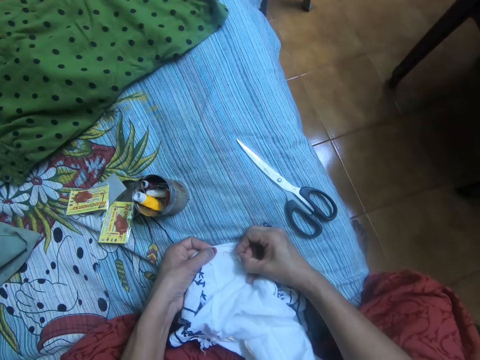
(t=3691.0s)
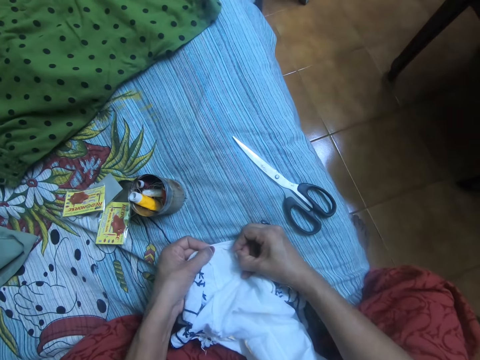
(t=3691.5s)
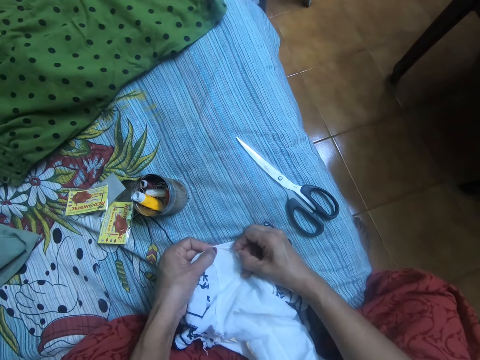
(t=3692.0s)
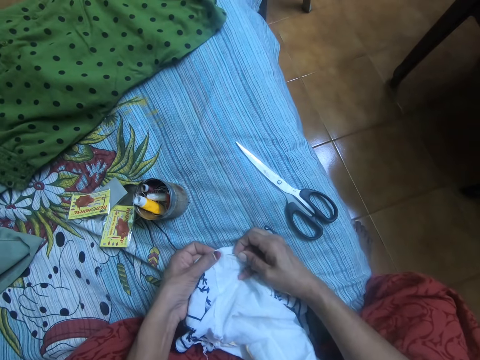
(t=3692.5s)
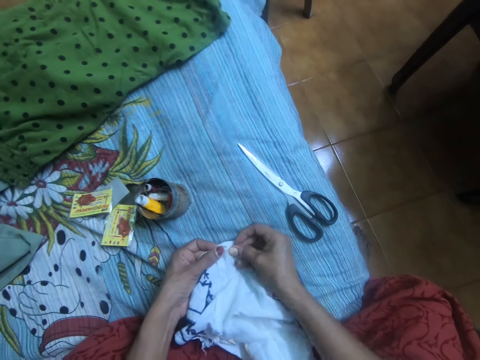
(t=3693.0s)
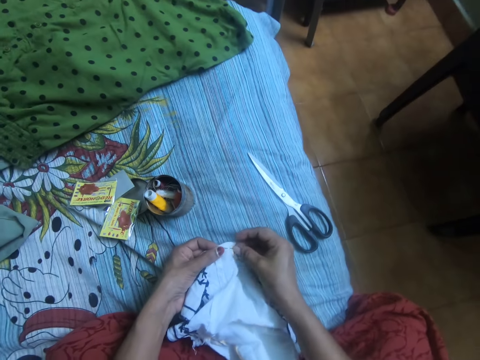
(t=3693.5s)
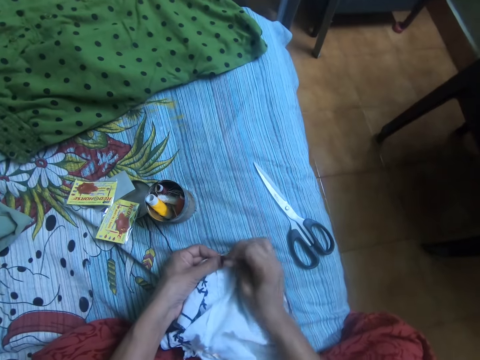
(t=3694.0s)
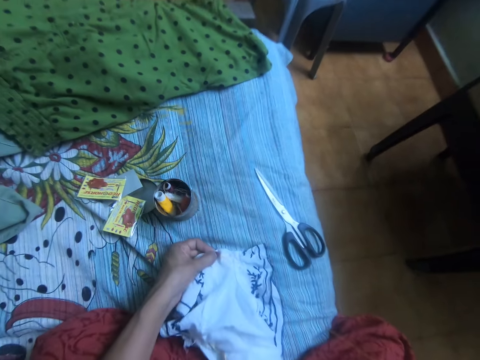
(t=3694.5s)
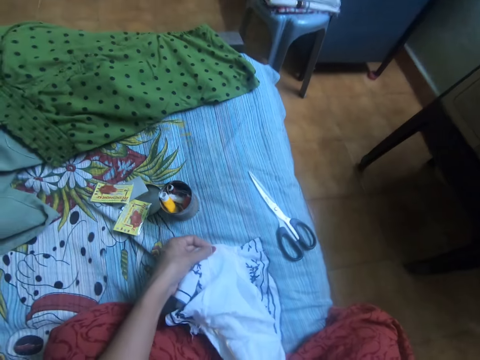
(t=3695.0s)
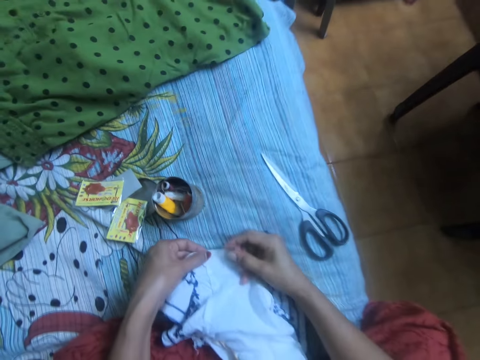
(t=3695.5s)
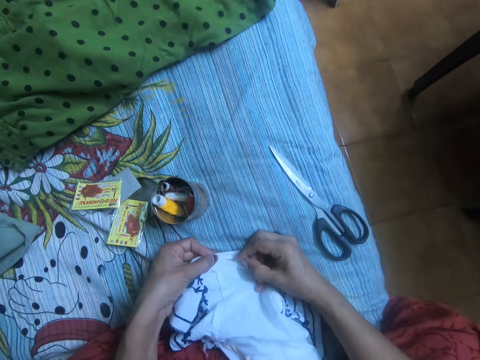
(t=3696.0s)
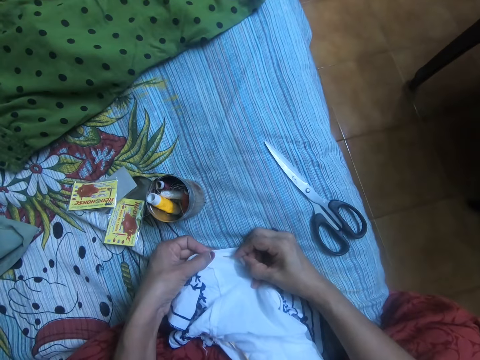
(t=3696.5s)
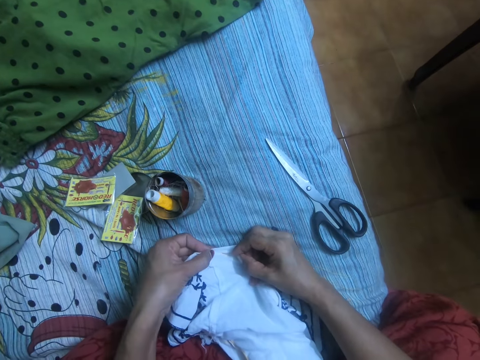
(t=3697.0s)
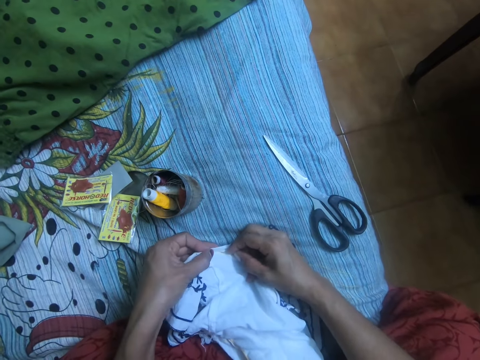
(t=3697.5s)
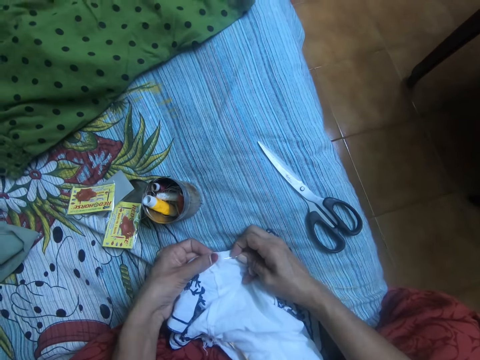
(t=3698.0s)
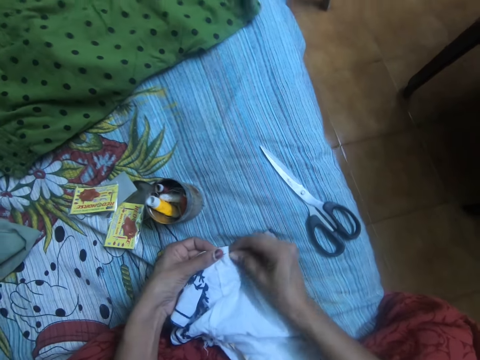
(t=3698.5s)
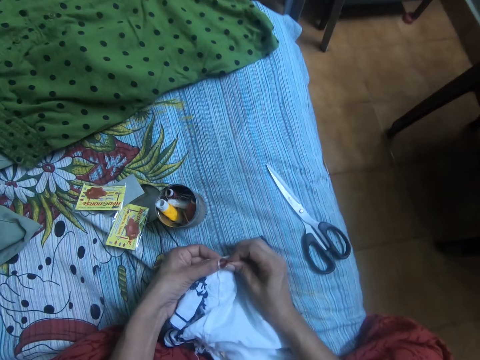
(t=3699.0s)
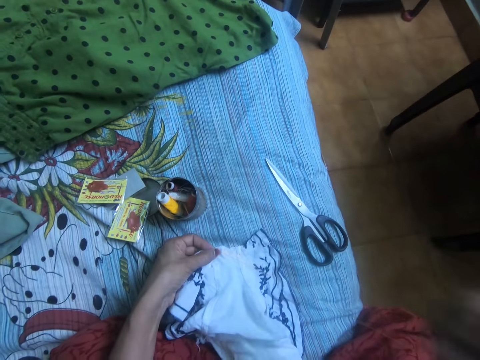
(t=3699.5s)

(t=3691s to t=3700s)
The camera wearer sews the cloth with the needle together with thread.

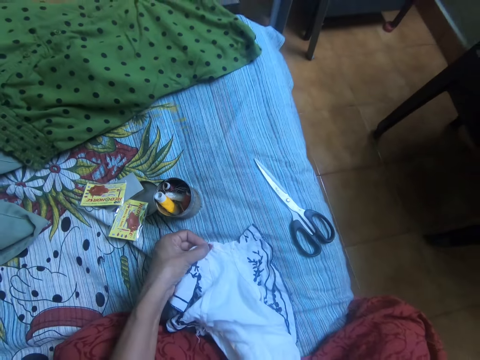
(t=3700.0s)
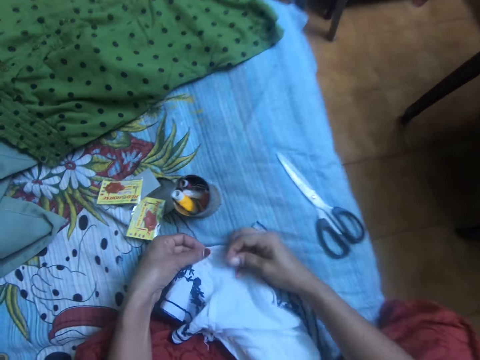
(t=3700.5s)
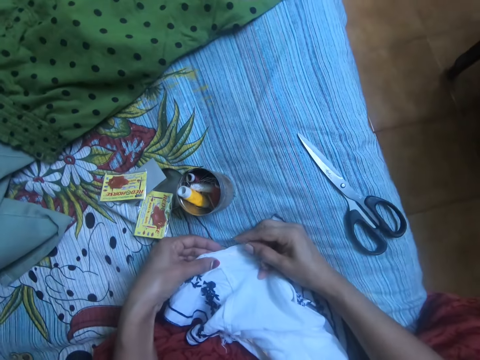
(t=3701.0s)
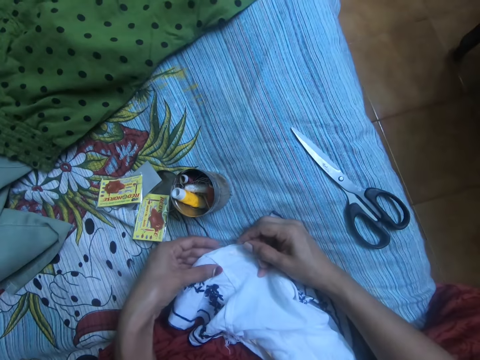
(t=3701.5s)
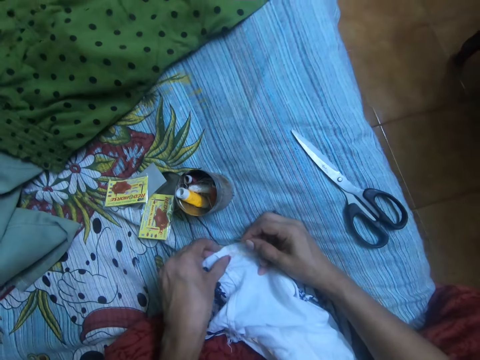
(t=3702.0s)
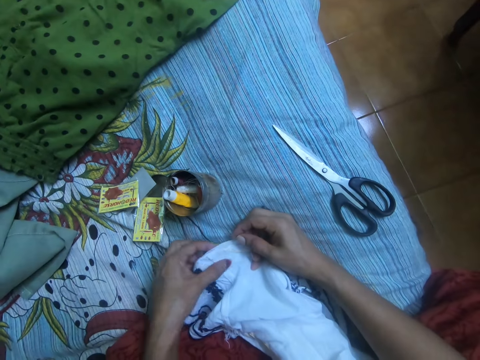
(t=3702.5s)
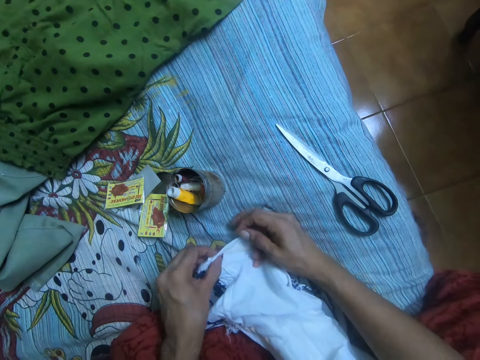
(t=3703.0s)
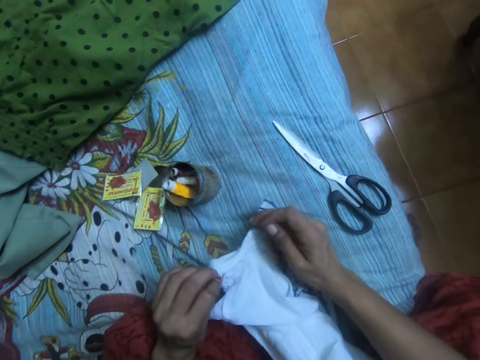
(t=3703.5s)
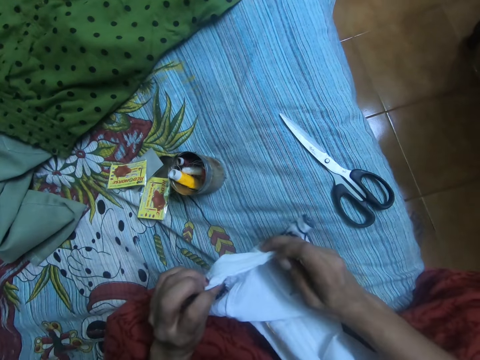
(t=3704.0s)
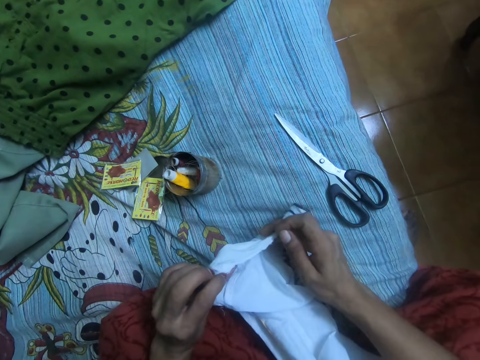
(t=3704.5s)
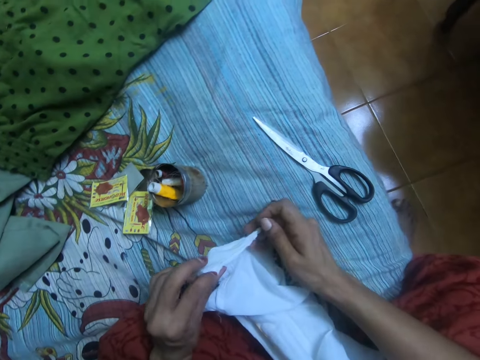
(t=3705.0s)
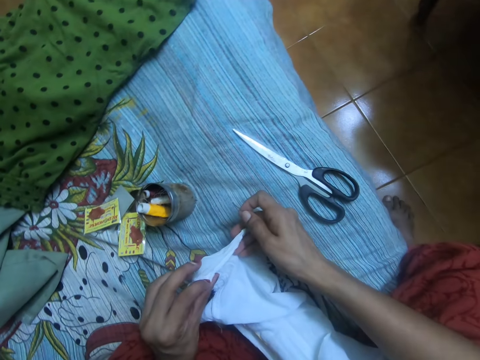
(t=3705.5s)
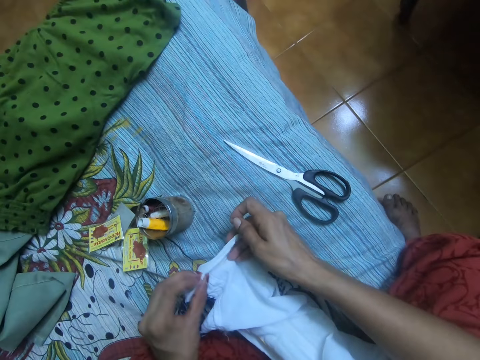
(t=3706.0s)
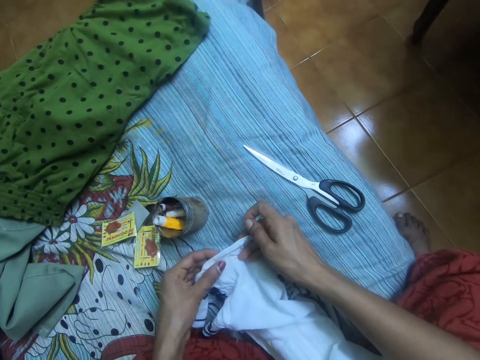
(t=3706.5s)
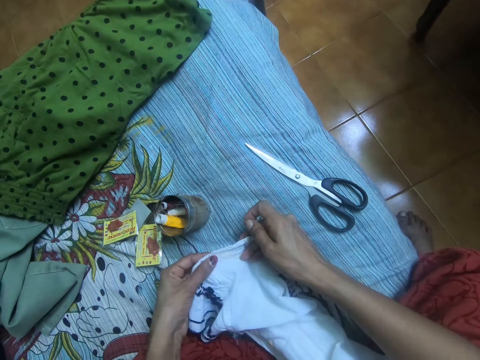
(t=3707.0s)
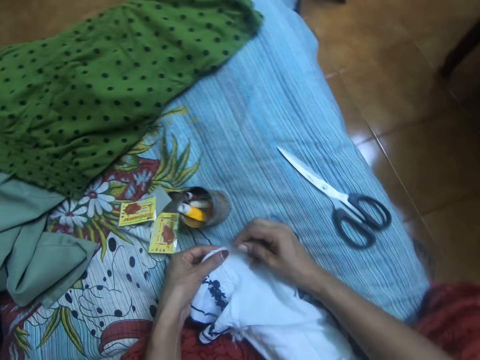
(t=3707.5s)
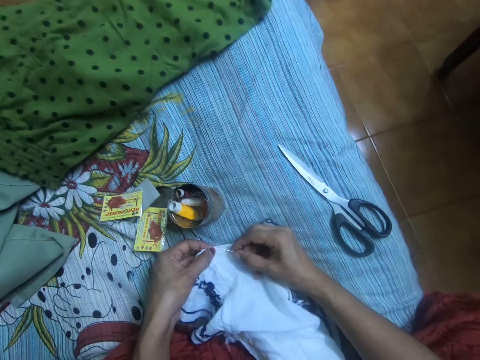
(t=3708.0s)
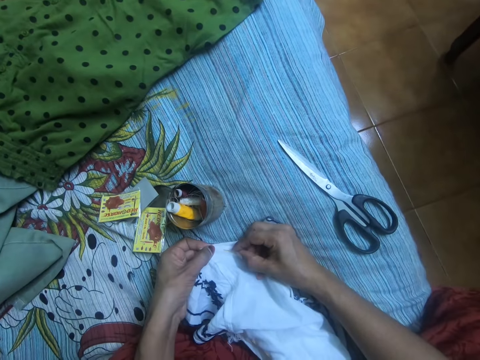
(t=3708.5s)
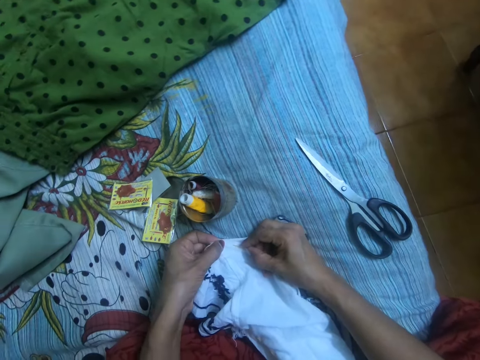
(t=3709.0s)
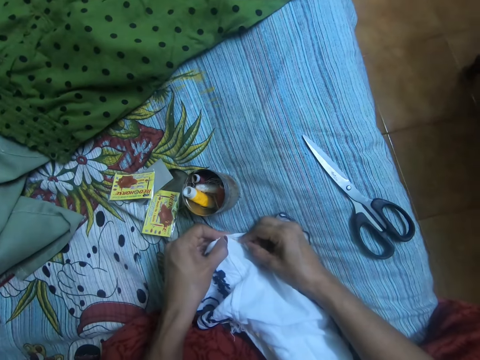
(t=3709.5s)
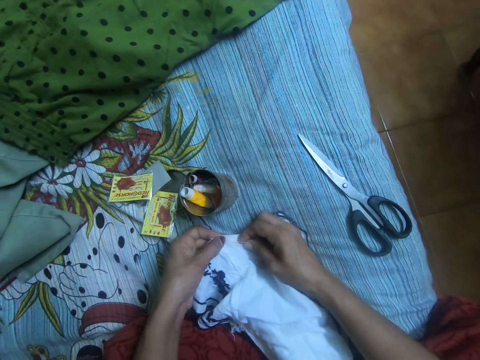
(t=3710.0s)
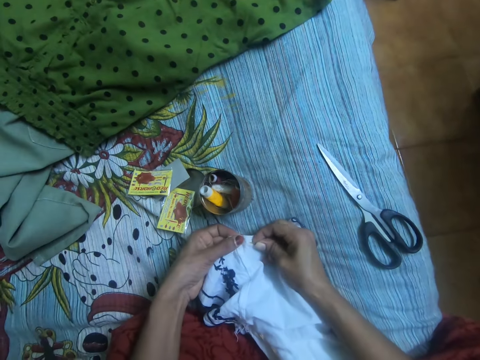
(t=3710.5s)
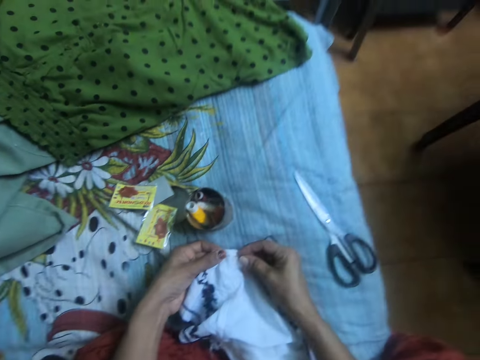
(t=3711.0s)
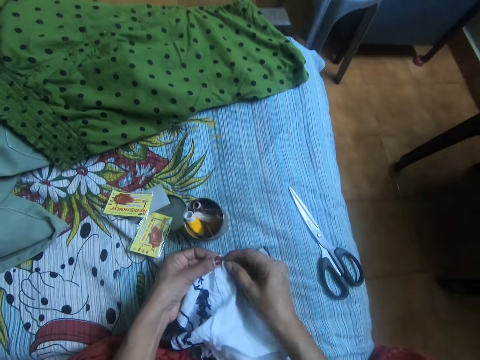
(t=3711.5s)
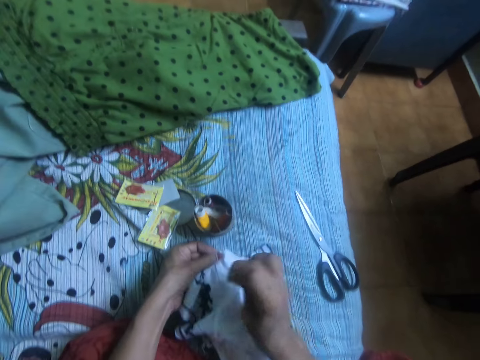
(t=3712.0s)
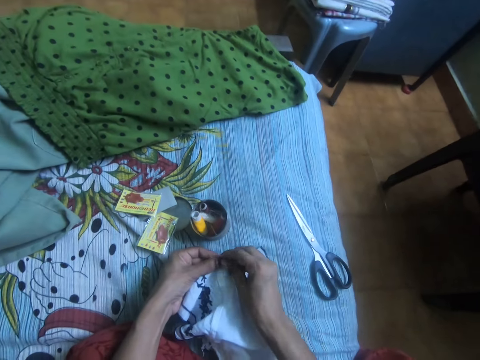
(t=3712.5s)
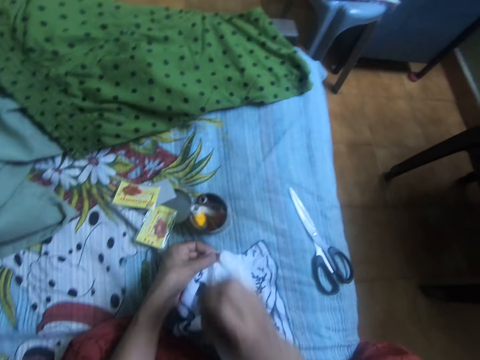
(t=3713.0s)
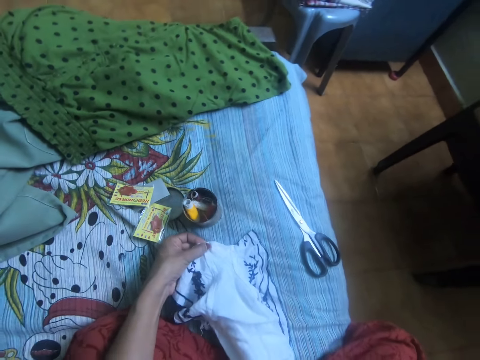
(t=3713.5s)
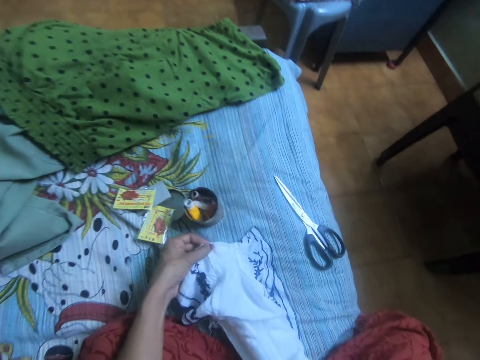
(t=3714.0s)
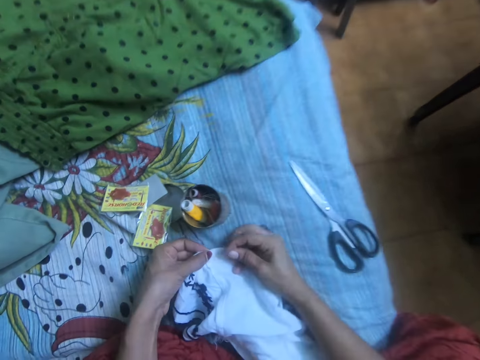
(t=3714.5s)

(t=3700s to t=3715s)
The camera wearer adjusts the cloth with both hands on the bed. They sew the cloth with the needle together with thread.

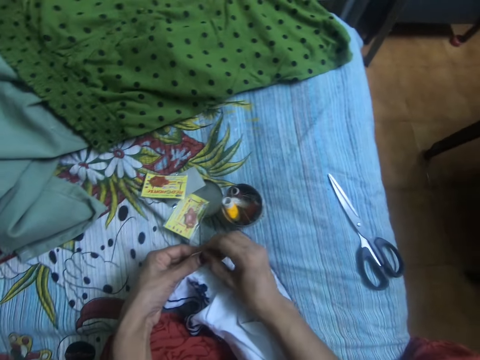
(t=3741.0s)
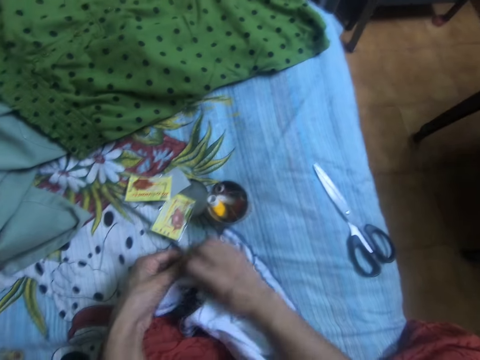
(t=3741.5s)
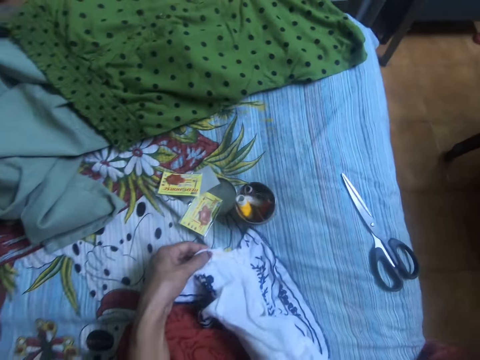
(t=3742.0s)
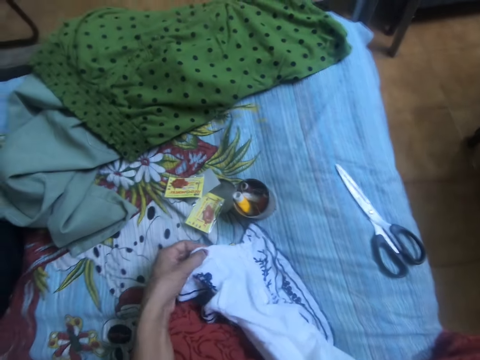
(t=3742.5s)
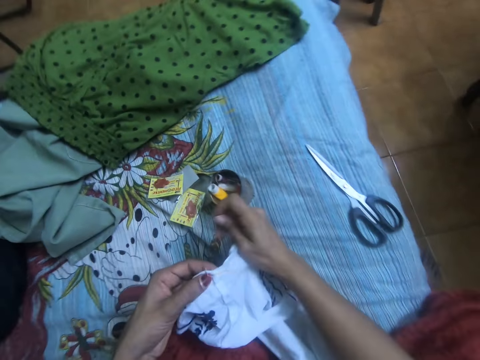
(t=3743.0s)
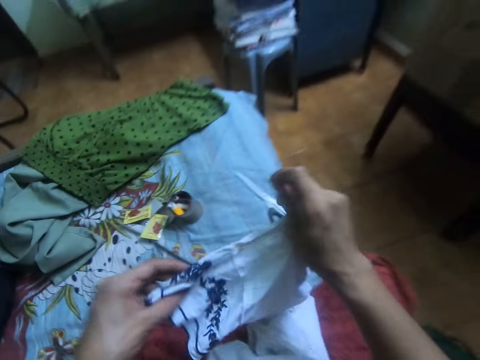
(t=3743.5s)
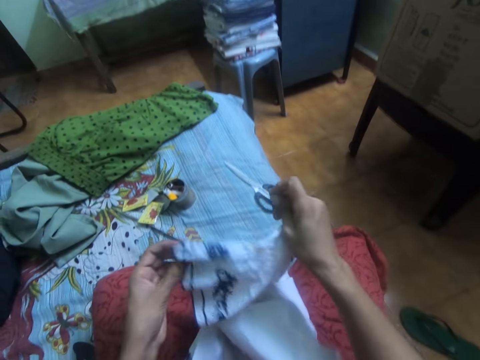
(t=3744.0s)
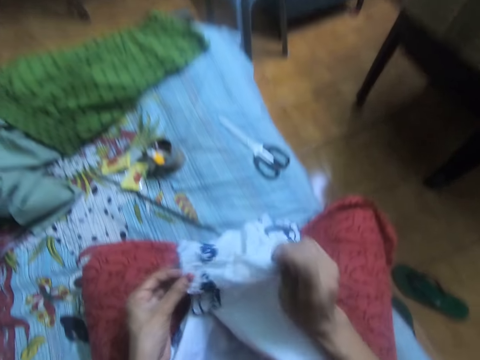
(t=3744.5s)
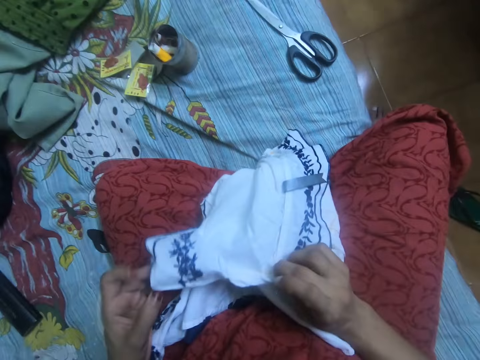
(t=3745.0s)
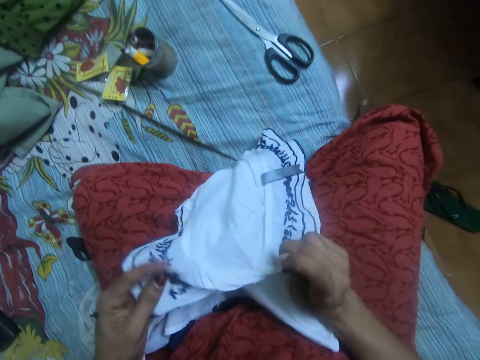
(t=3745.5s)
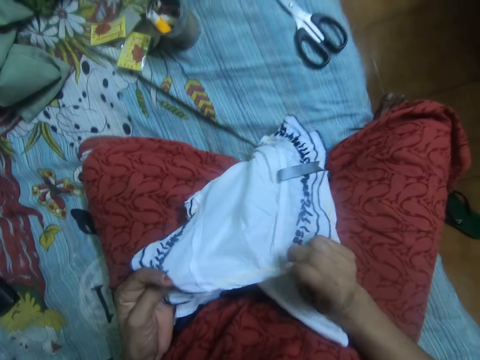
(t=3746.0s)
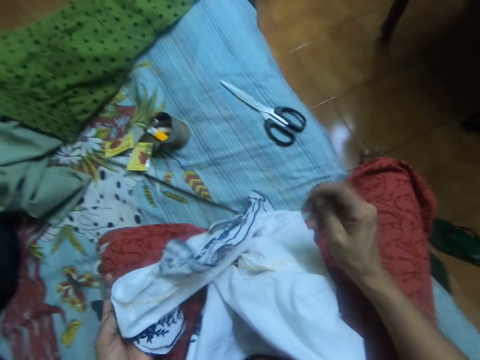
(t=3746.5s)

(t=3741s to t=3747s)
The camera wearer moves the cloth on her cloth with both hands. She turns the fabric.
